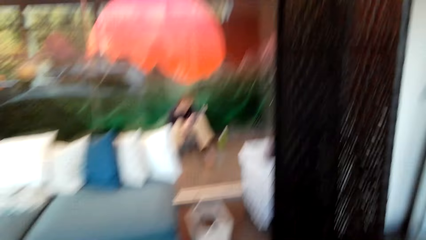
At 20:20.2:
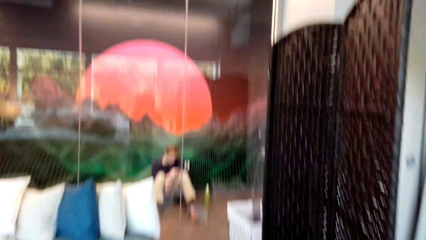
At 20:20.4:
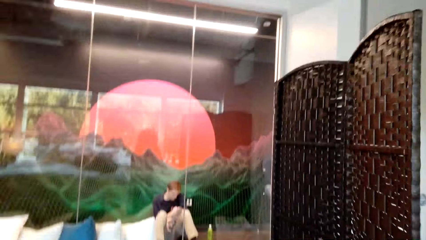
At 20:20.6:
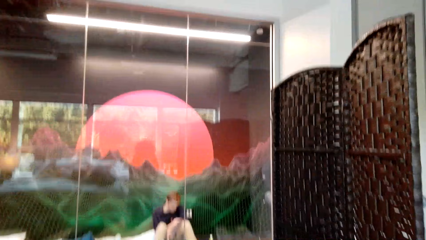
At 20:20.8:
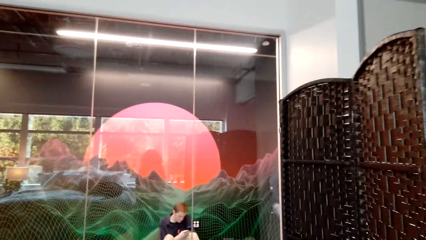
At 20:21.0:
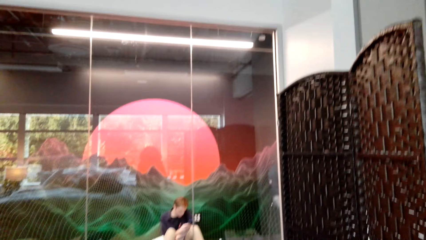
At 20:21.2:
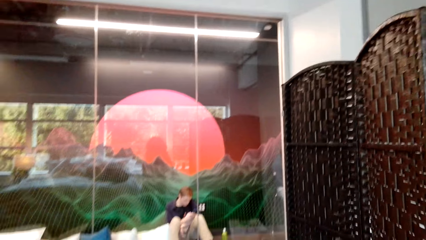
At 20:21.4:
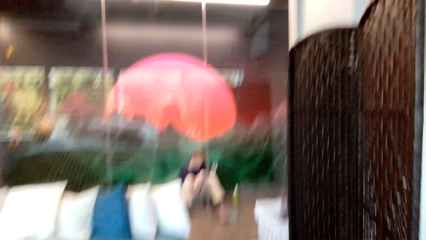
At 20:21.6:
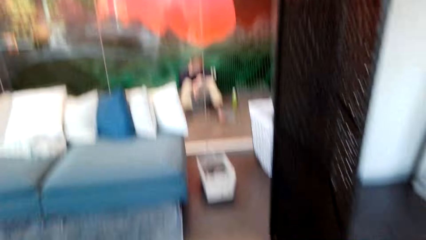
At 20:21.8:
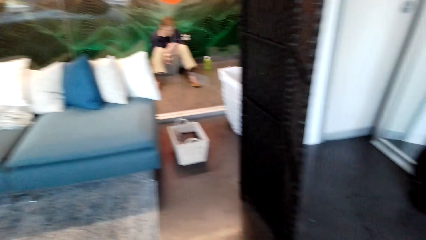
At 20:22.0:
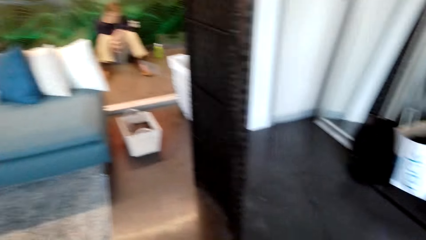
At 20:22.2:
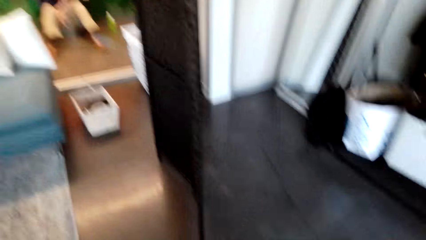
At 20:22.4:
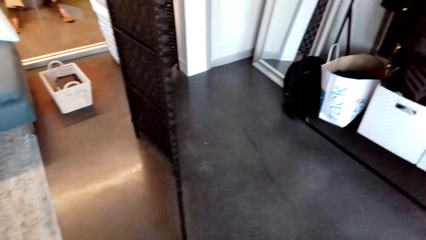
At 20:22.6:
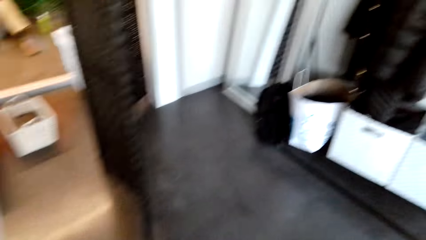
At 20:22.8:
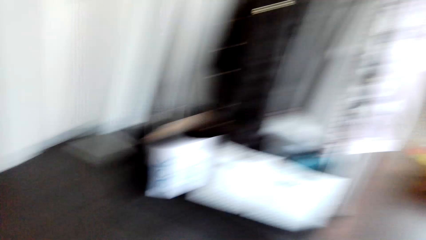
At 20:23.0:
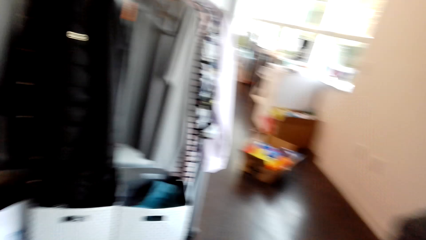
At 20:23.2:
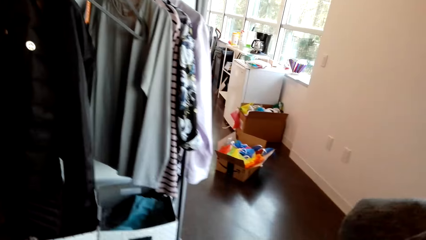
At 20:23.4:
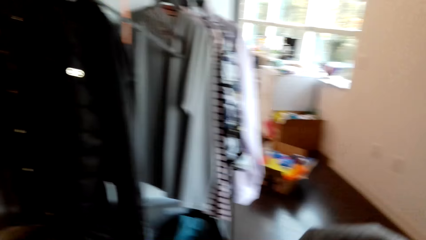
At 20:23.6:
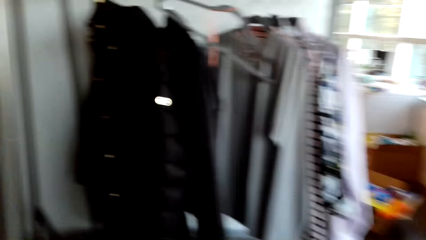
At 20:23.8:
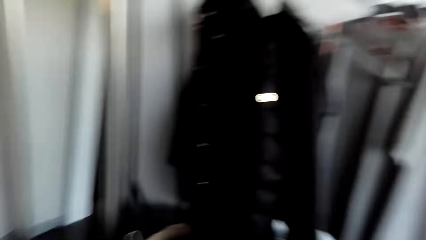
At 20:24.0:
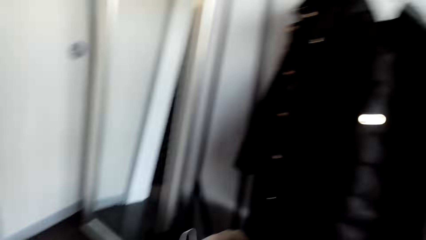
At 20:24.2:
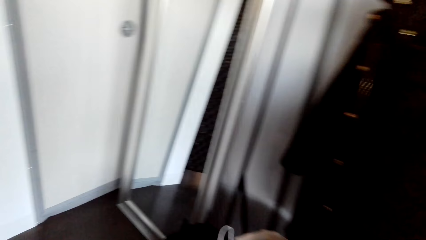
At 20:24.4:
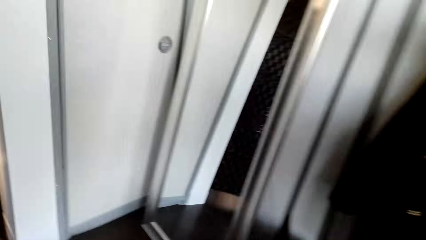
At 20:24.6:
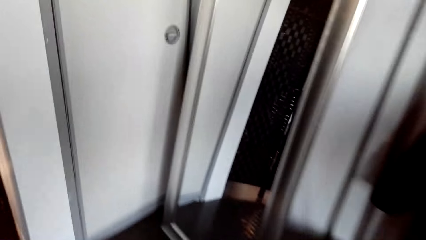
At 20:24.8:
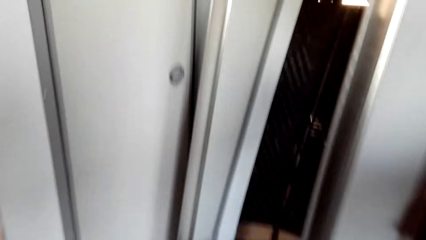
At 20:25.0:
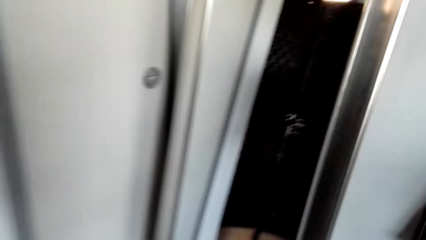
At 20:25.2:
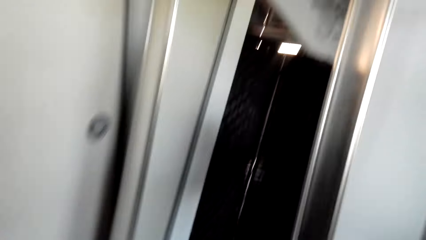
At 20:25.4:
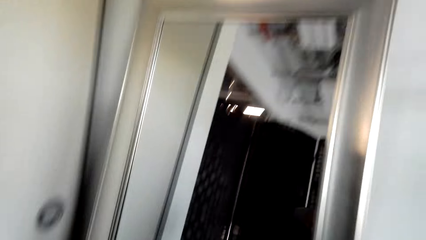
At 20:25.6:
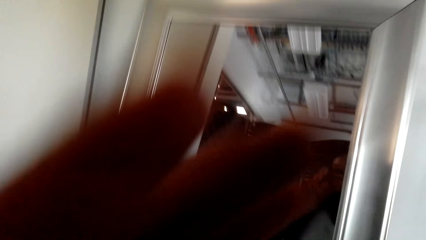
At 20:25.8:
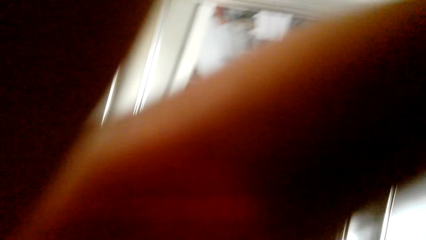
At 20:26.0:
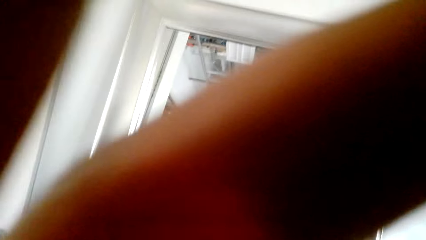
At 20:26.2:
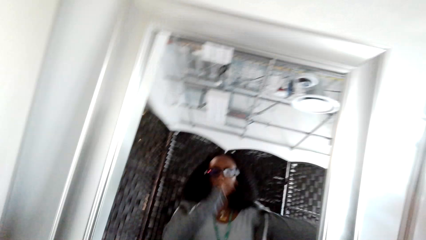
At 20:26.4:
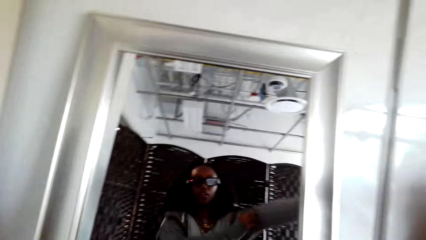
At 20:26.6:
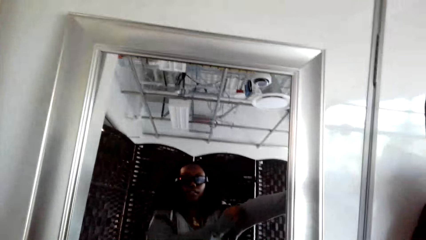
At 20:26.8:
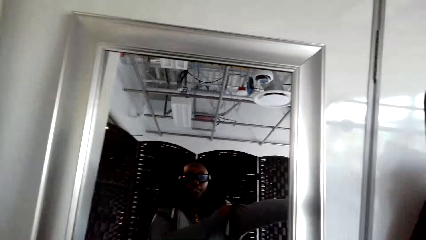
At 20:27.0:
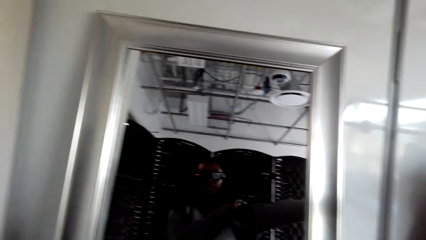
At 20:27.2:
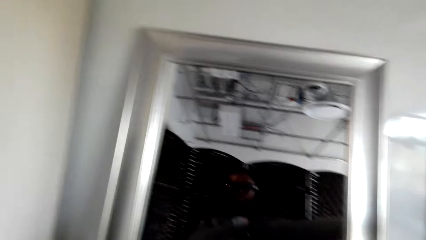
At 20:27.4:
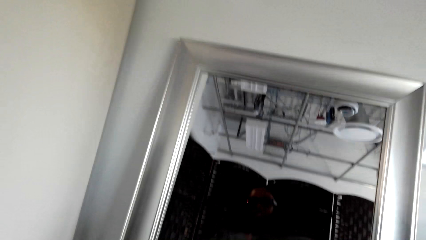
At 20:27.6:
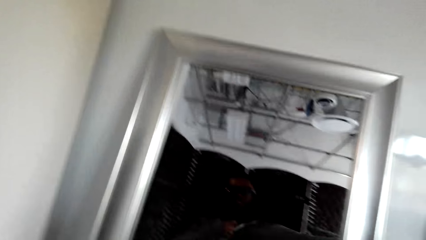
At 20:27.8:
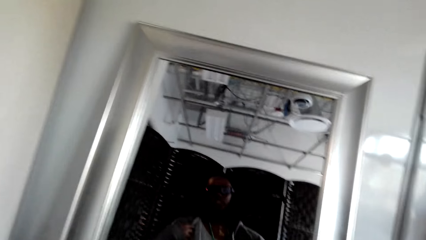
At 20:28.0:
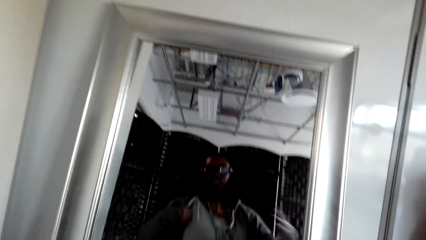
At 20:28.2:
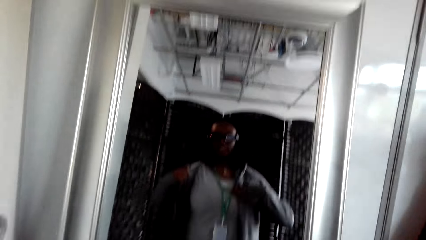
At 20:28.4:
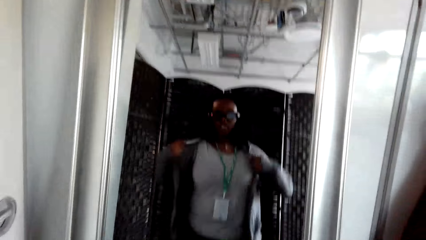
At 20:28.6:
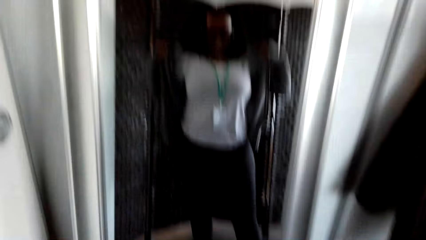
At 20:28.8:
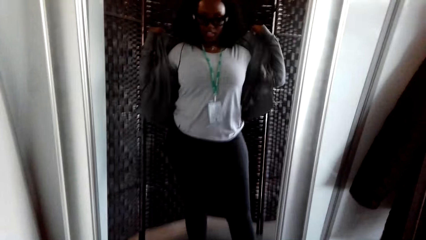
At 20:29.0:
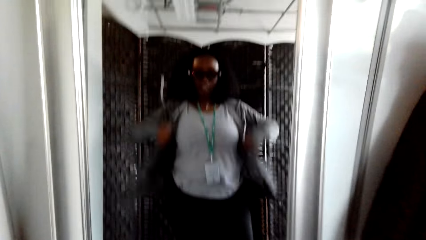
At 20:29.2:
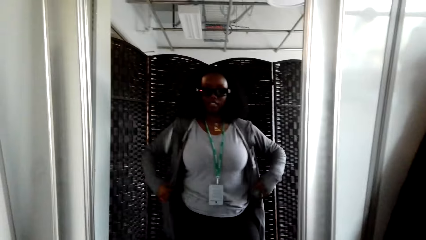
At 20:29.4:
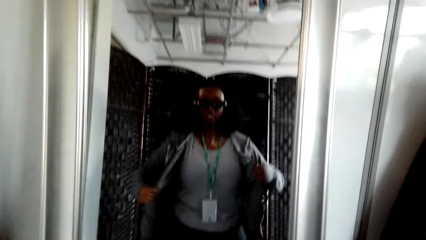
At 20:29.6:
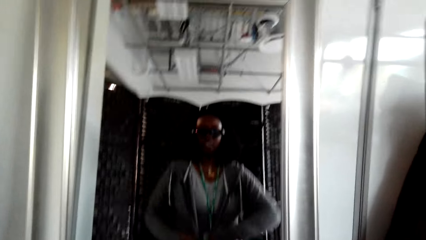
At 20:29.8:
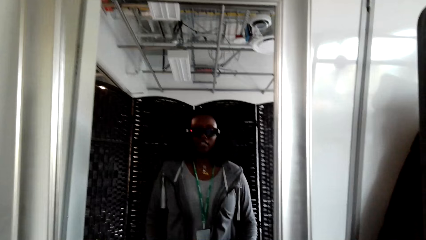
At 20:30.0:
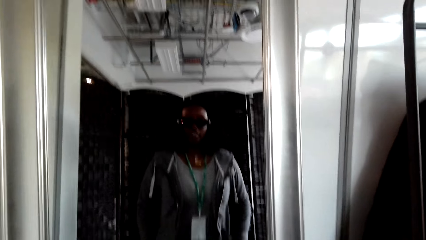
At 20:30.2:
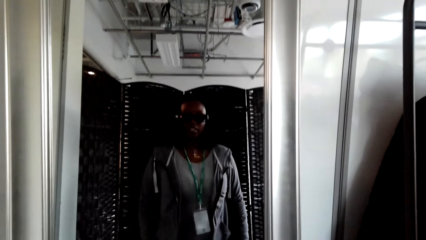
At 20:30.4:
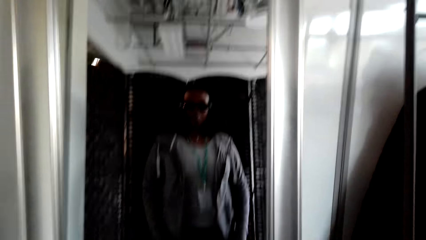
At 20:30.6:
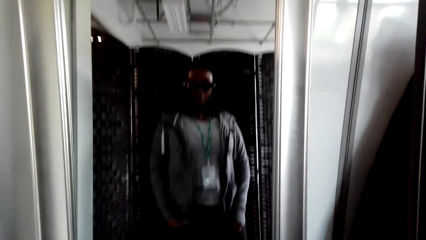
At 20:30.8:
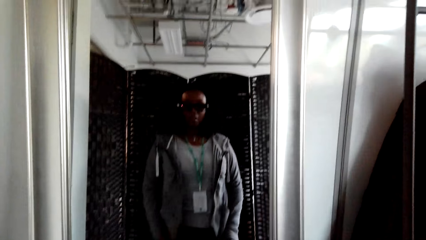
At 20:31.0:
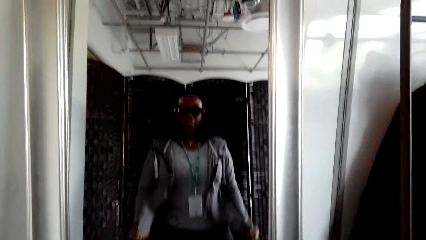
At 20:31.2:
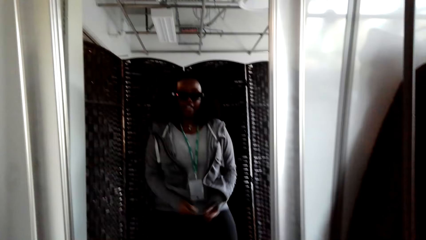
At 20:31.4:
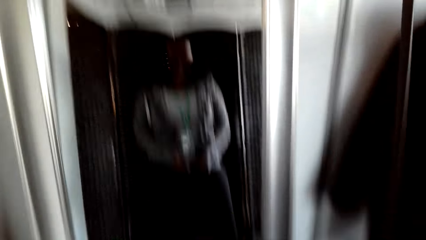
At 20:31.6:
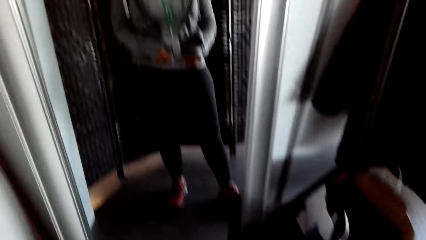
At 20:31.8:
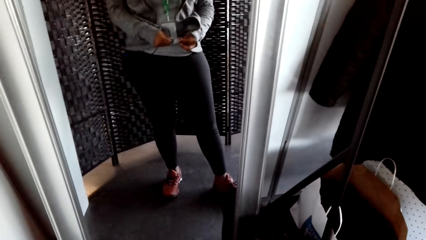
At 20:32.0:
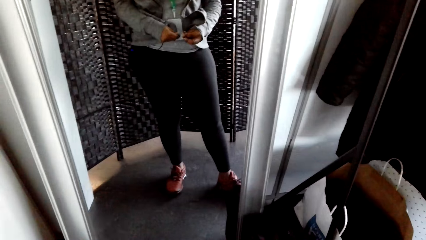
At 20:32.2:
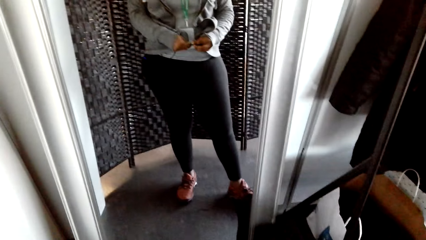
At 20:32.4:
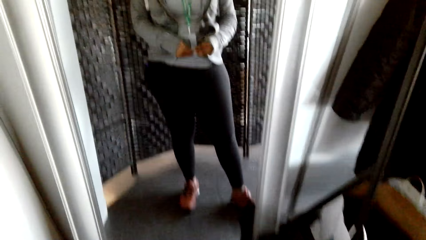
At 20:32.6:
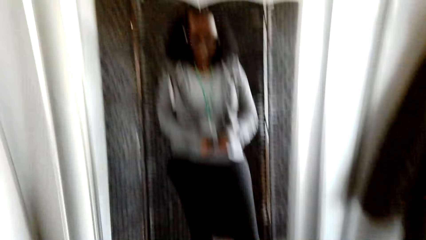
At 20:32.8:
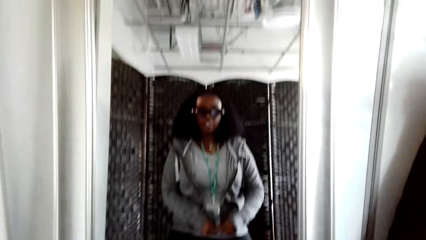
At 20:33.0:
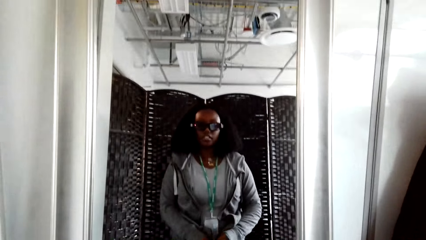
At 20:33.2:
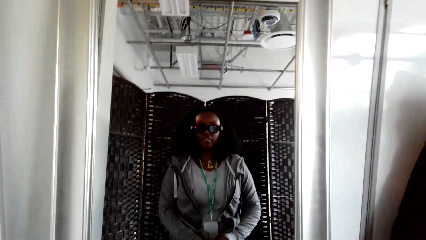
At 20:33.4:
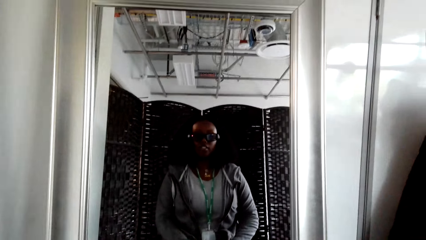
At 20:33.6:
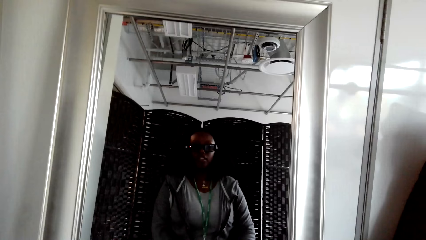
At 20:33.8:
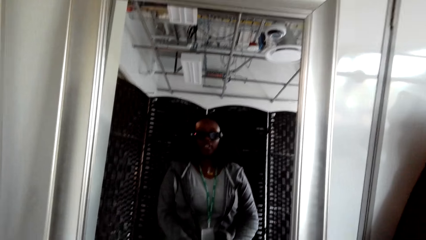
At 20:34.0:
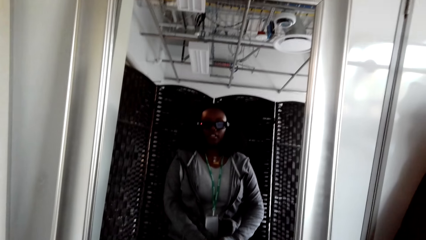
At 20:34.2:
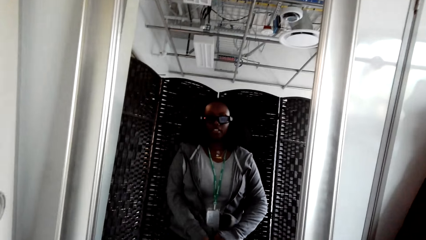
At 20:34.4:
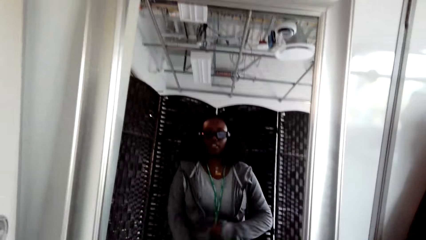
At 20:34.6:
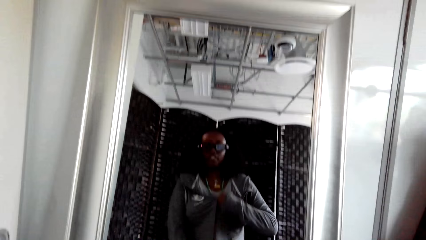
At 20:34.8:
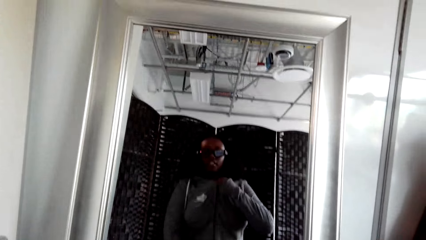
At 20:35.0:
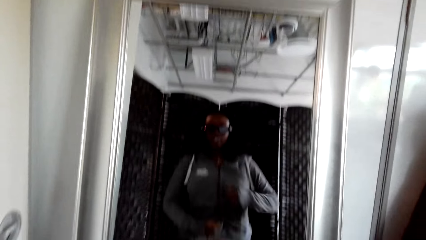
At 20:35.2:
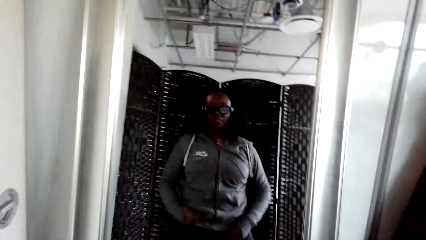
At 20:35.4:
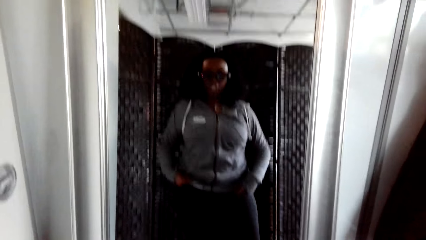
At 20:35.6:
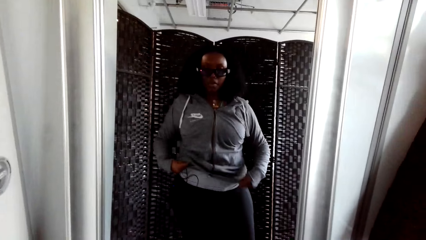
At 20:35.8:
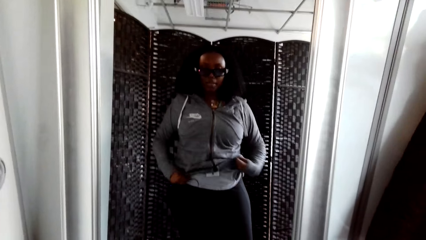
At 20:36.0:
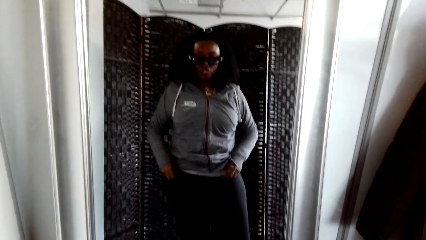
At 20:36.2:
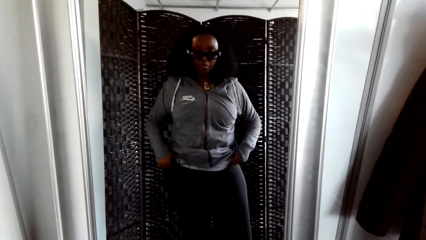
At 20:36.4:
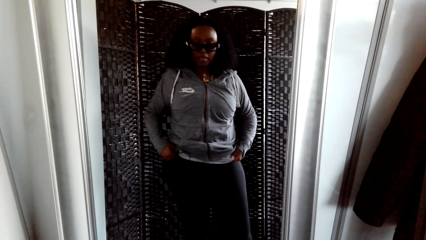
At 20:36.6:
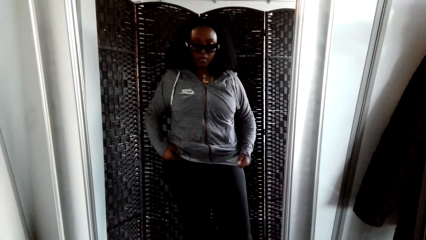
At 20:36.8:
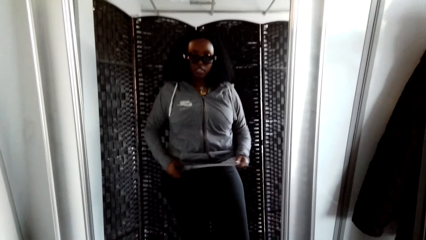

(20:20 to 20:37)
The camera wearer walks to the mirror. They sneeze. They put a hand on the camera. They fix the camera. A person looks at the camera wearer. The camera wearer puts on the jacket. The person talks to the camera wearer. The camera wearer zips the jacket. The person makes the clothes in order.
